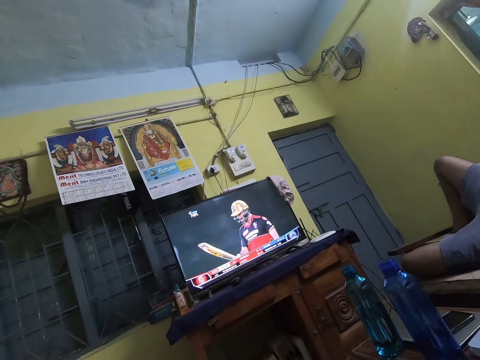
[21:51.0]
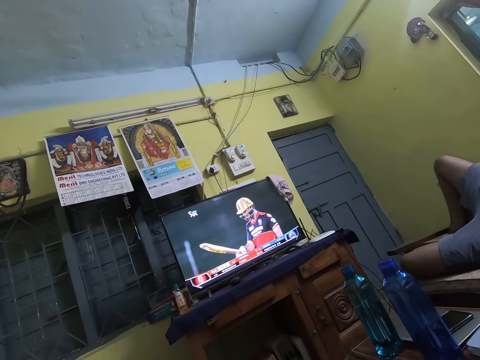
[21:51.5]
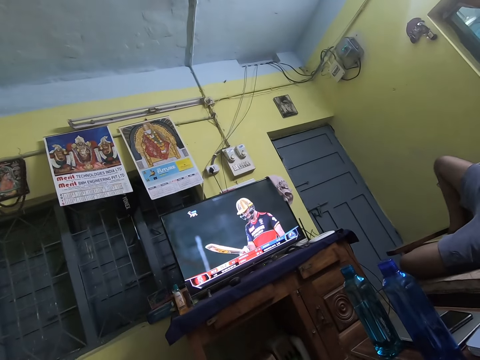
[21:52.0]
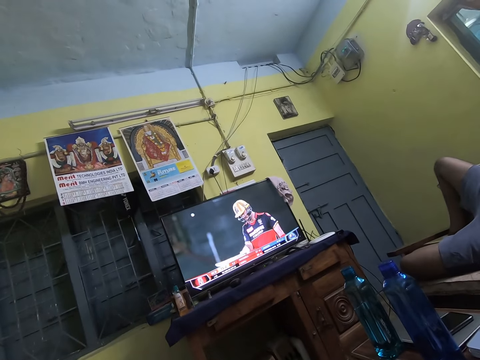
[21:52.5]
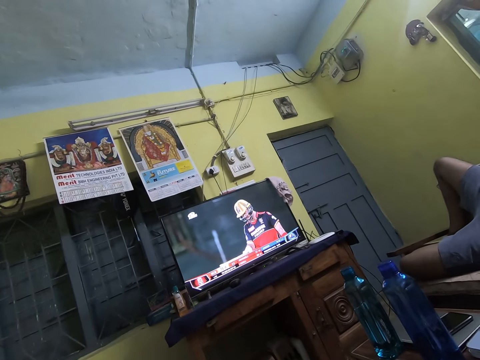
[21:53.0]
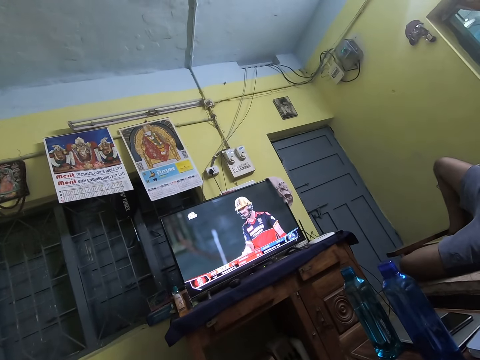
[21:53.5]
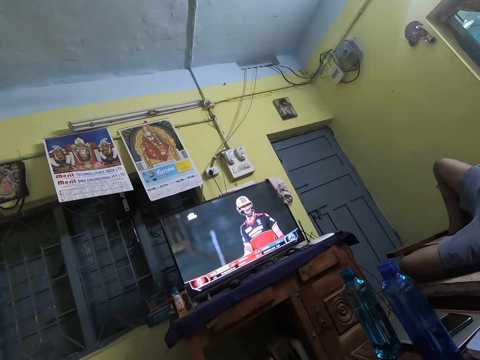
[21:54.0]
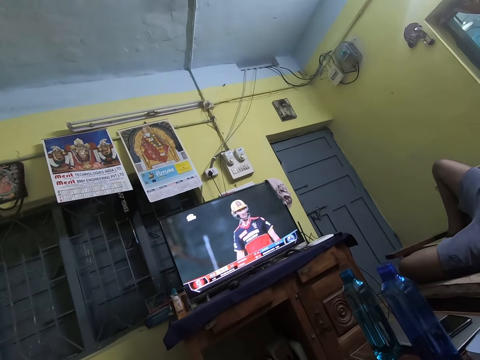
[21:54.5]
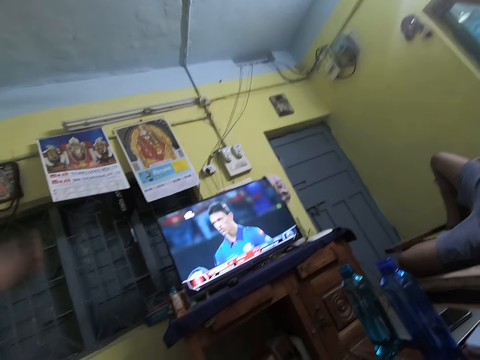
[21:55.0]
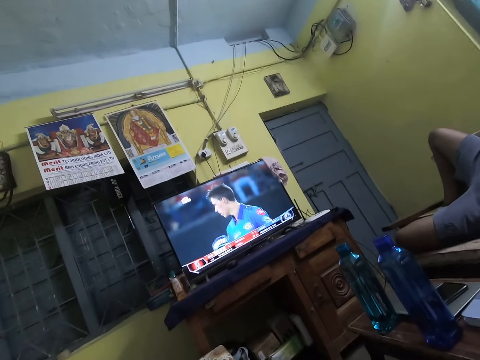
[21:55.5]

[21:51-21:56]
A person watches television with the camera wearer.

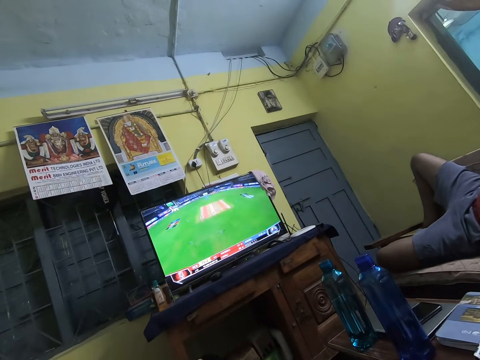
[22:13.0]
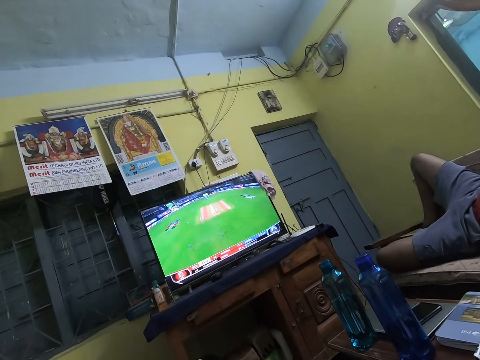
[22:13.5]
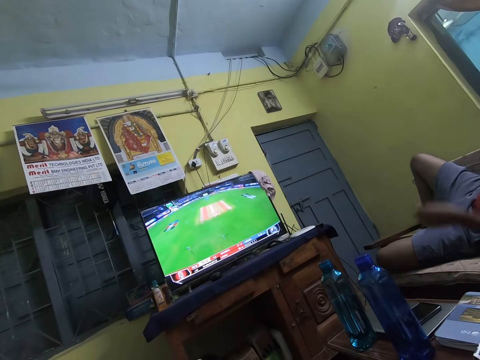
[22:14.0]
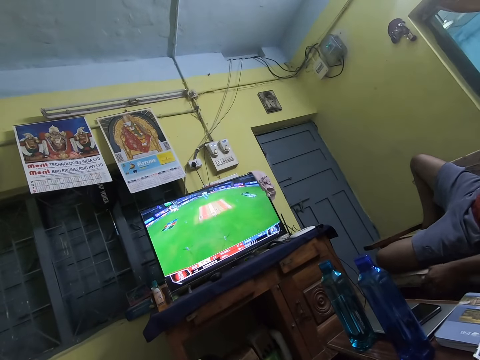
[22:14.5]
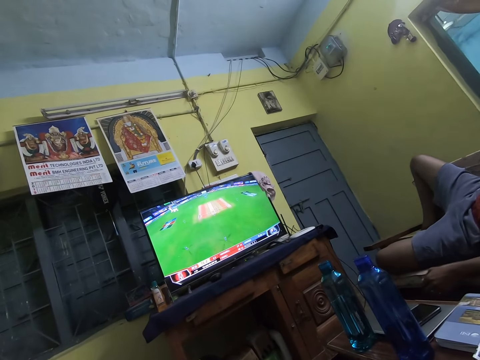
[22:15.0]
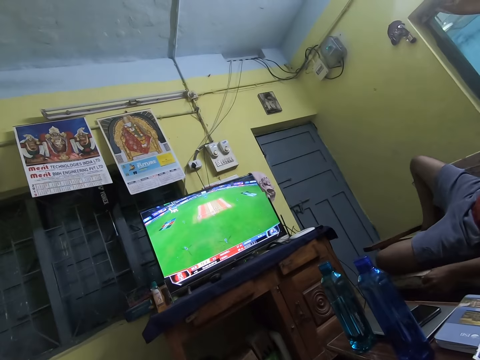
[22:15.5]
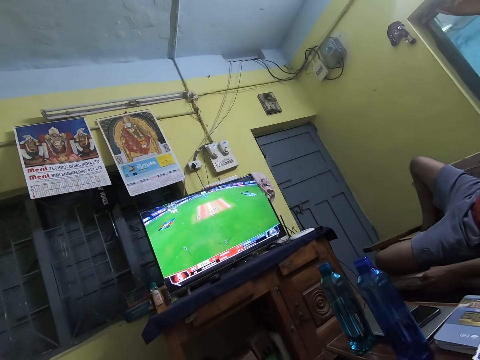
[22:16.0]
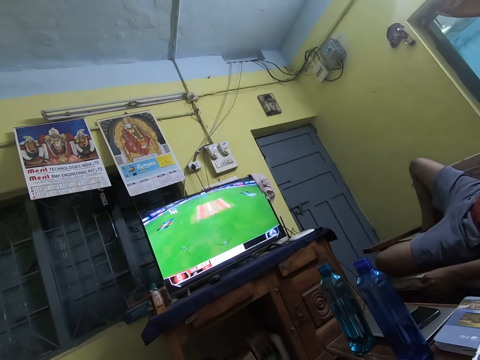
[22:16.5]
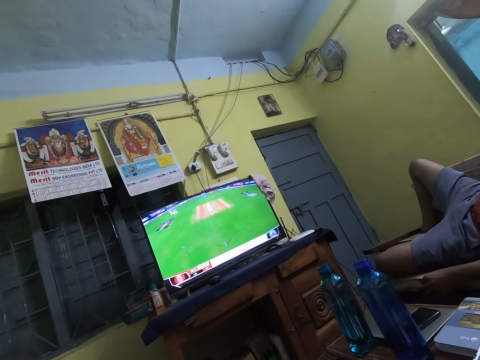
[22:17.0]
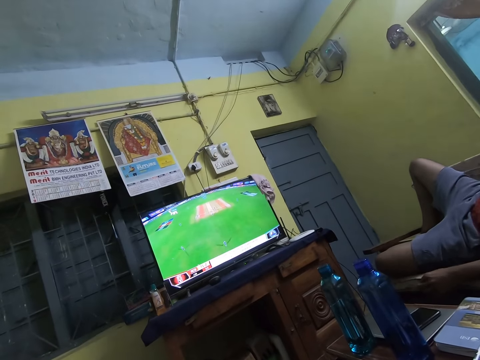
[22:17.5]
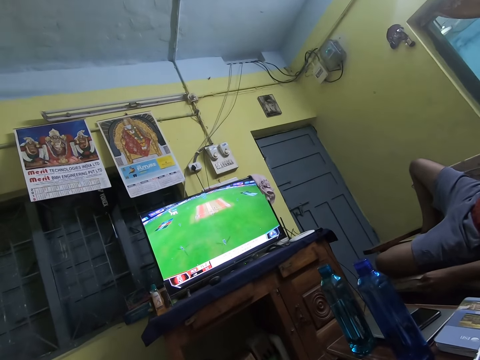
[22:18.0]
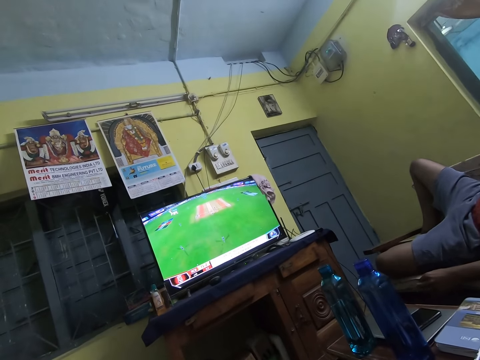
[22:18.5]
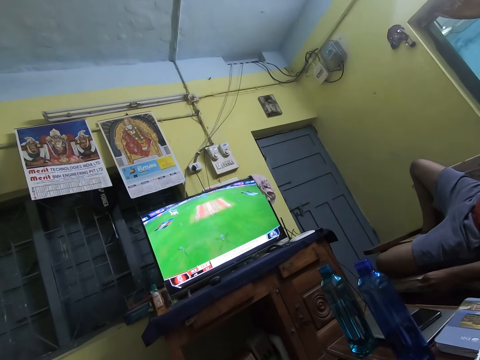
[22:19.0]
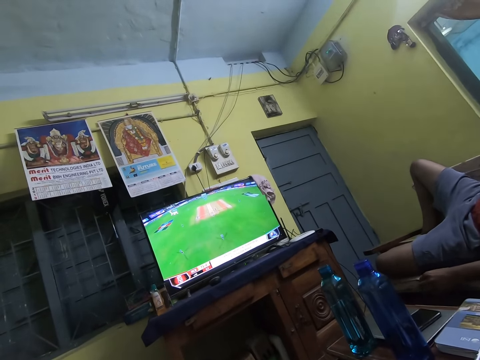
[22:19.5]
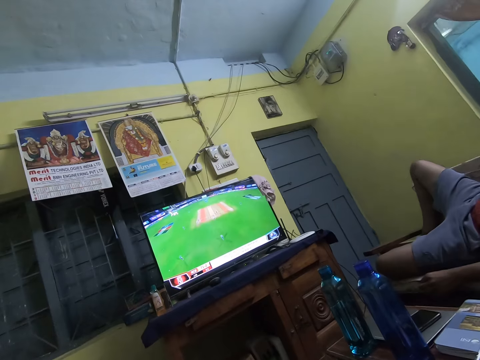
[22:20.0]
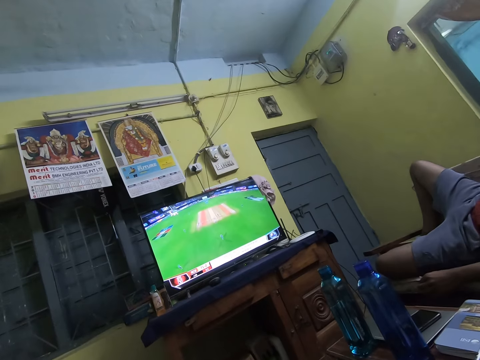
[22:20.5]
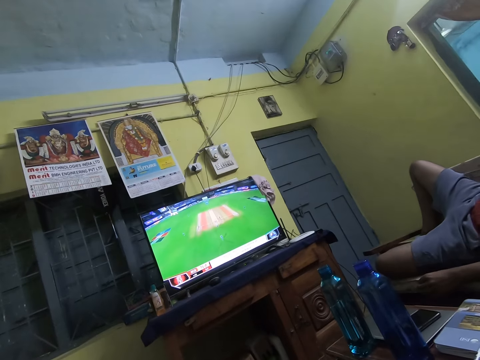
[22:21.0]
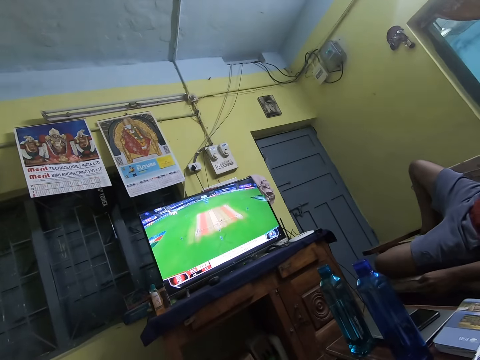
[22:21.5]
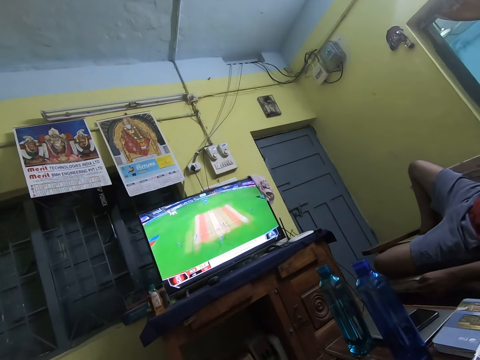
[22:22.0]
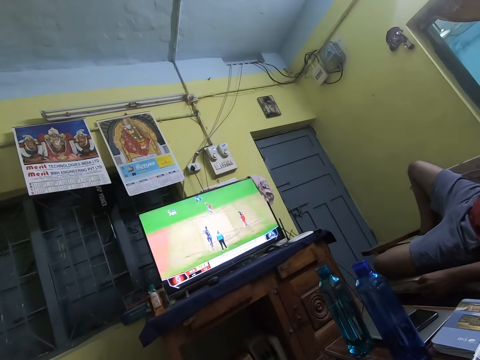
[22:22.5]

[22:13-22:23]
A man lowers a hand on the table. The man touches the couch with his left hand. The man watches television with the camera wearer.

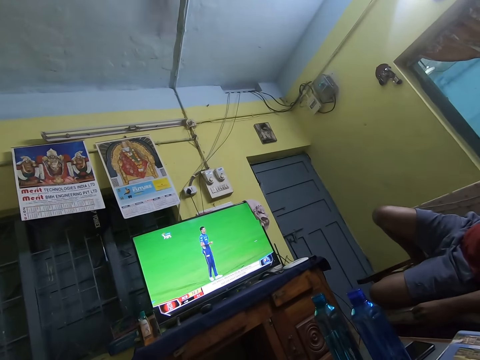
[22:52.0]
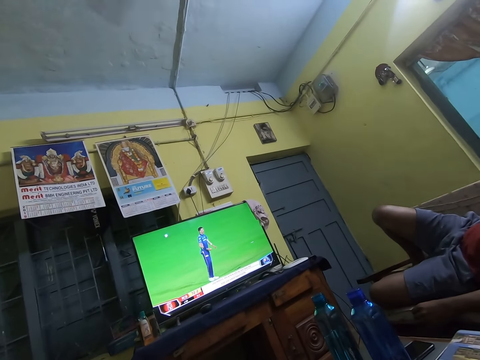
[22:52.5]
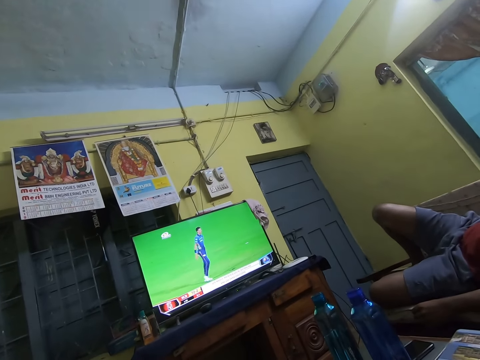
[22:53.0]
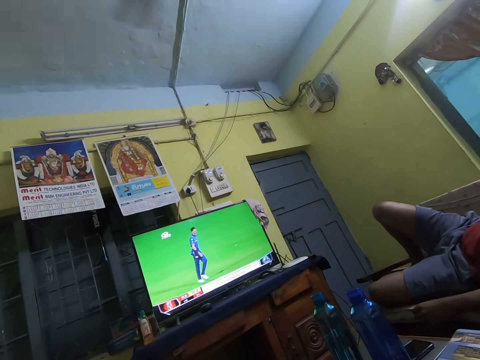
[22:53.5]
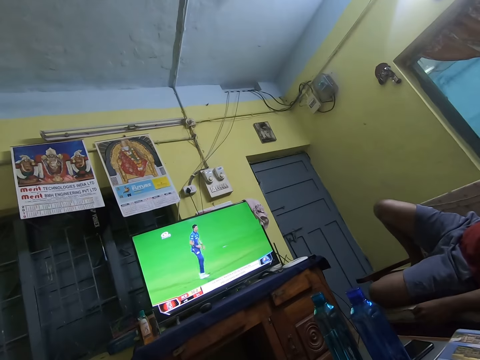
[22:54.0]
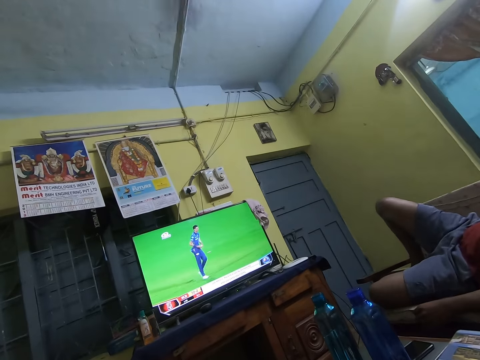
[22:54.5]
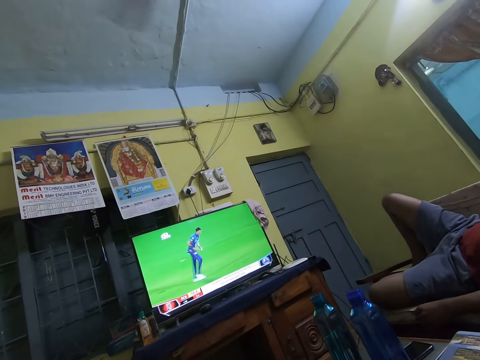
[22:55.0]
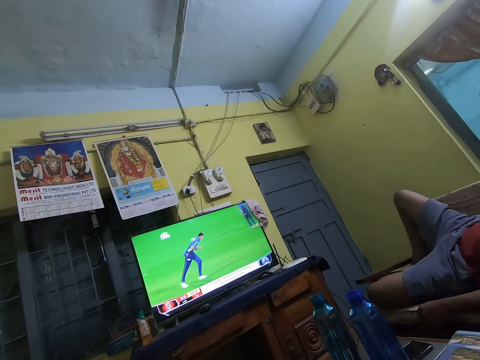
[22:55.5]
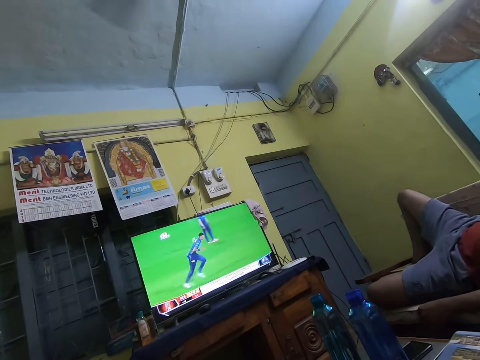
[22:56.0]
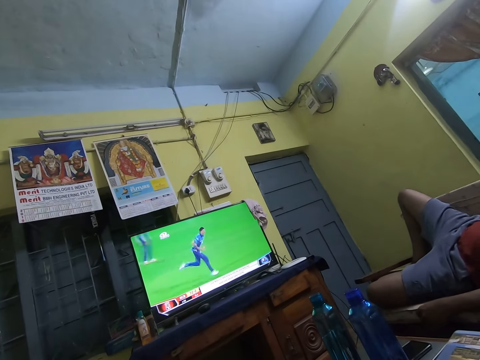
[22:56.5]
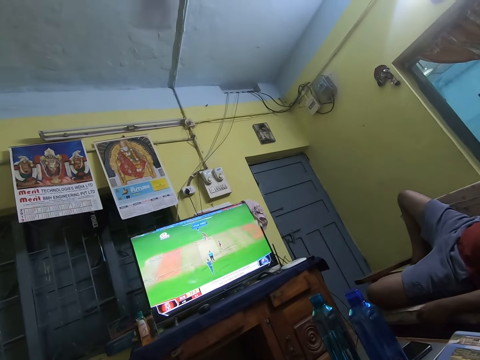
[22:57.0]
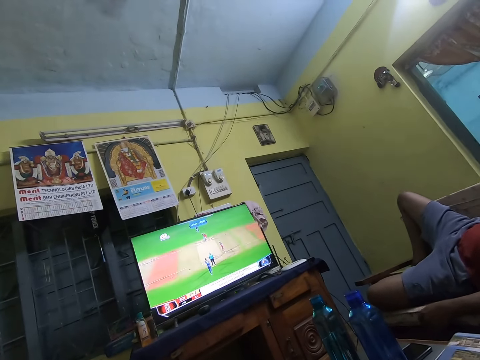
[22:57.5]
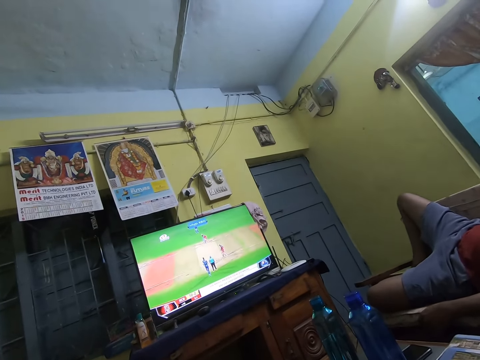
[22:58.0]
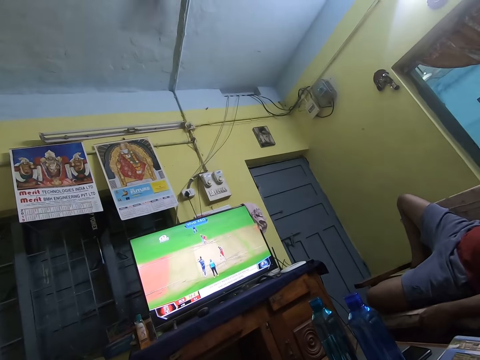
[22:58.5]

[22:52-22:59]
A man watches a cricket match on the television.

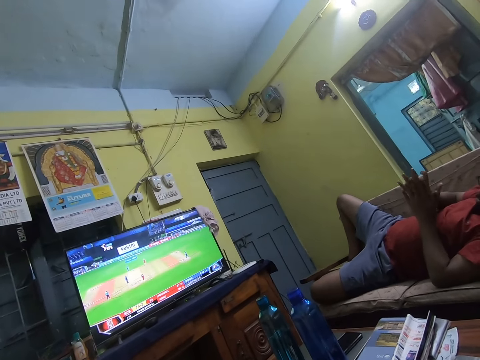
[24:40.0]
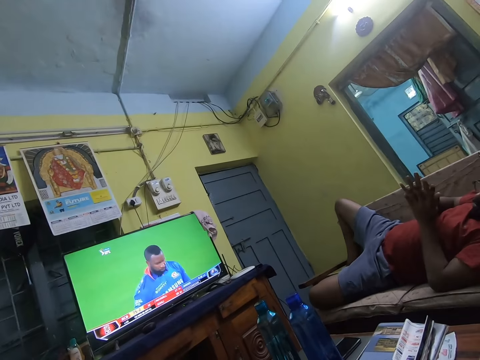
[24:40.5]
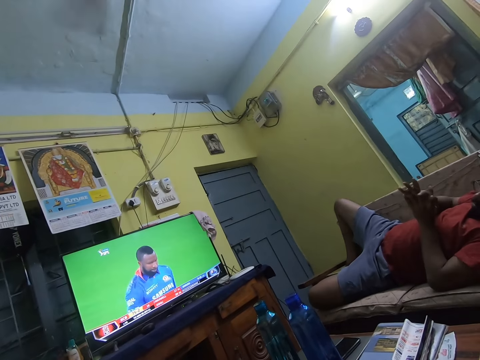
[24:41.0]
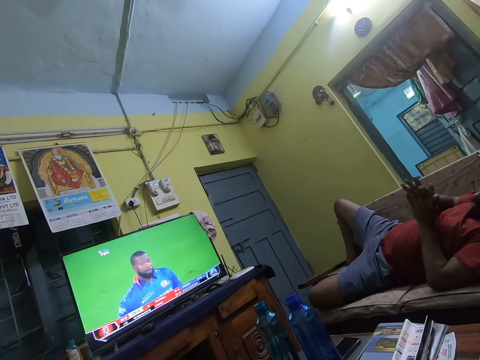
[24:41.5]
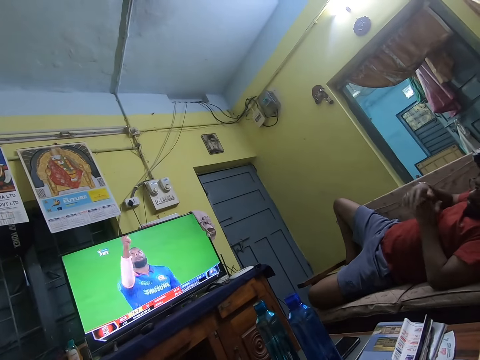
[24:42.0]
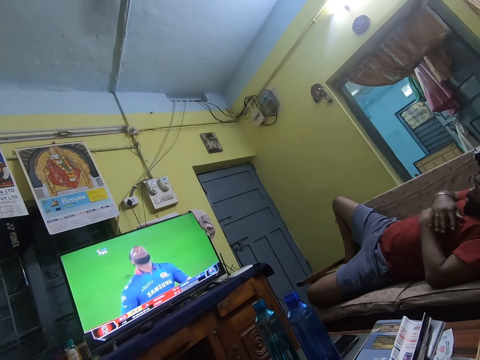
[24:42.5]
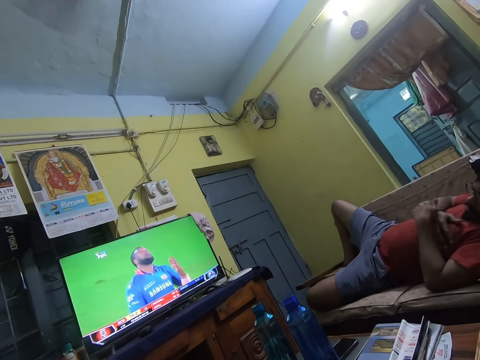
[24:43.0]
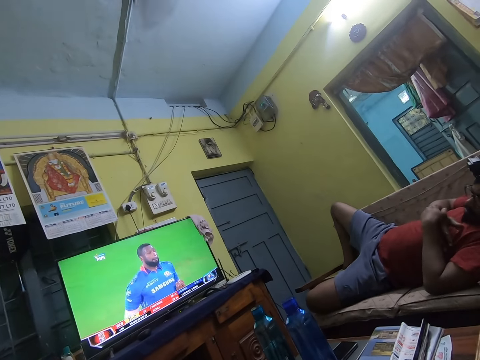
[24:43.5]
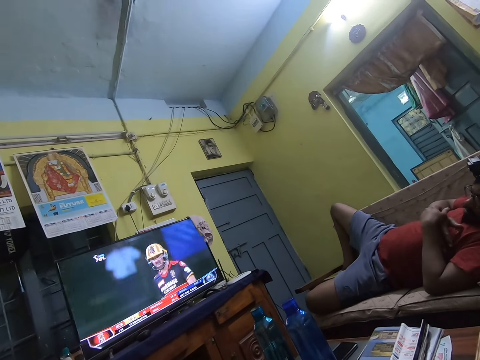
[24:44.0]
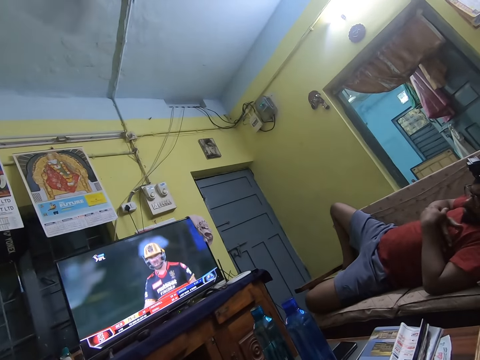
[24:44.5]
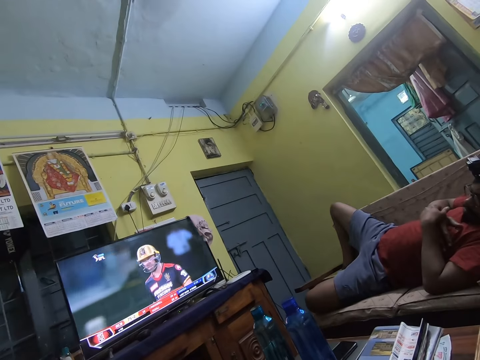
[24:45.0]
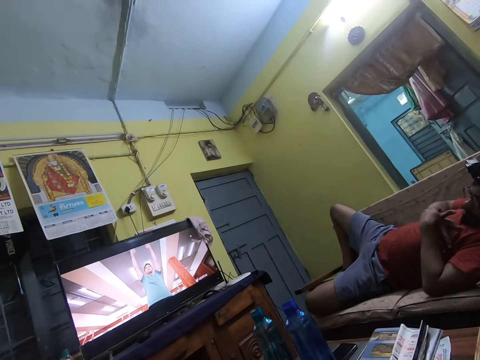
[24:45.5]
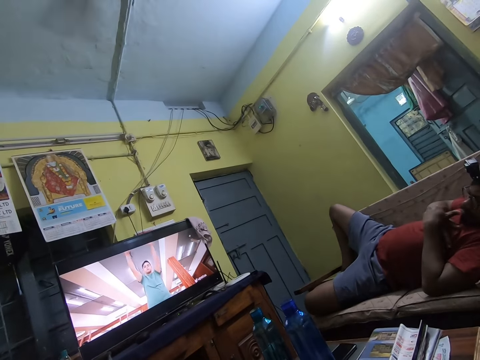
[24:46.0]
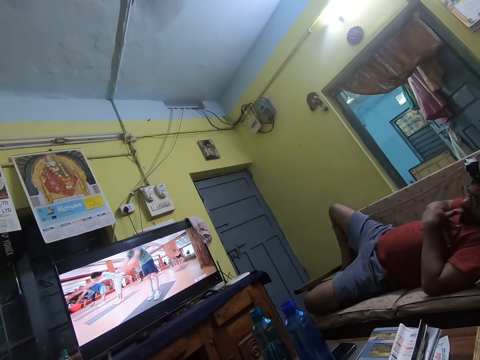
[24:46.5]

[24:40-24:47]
A man rubs his hands.
